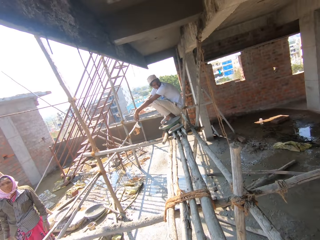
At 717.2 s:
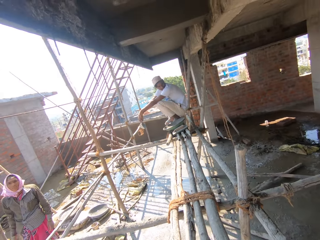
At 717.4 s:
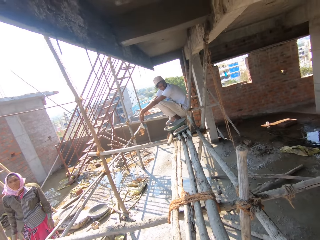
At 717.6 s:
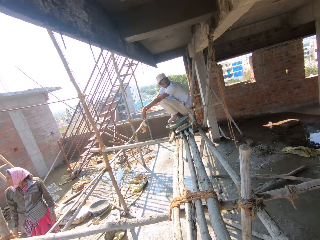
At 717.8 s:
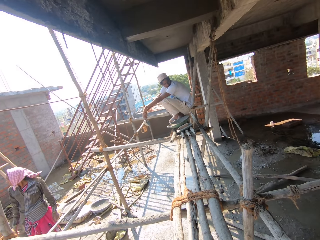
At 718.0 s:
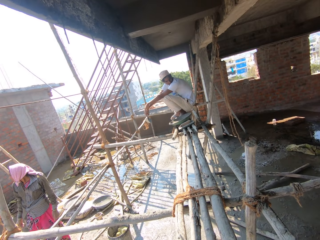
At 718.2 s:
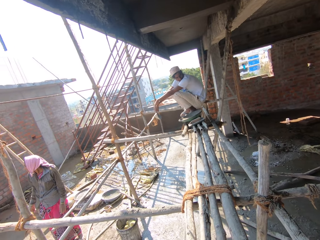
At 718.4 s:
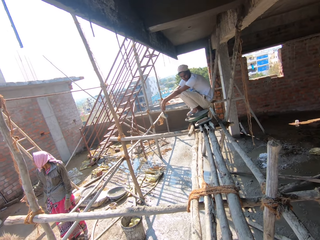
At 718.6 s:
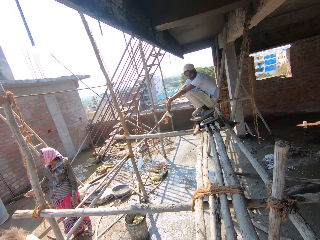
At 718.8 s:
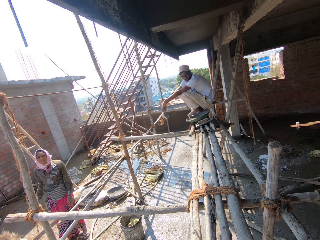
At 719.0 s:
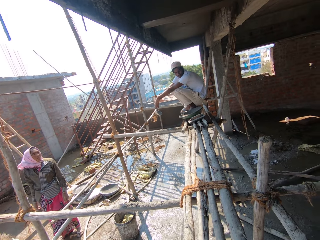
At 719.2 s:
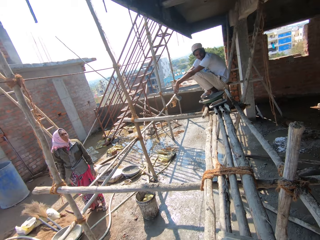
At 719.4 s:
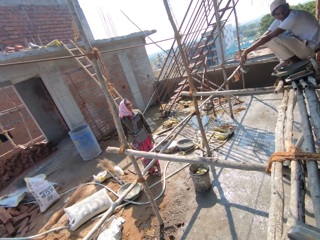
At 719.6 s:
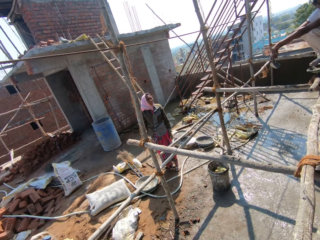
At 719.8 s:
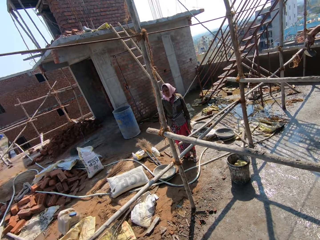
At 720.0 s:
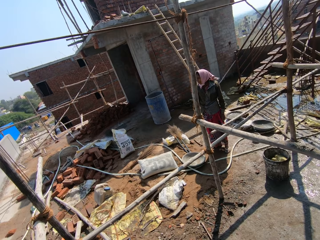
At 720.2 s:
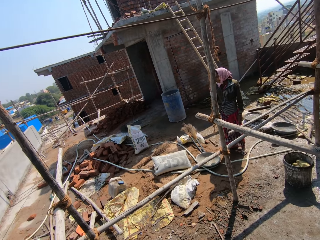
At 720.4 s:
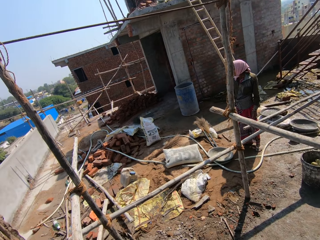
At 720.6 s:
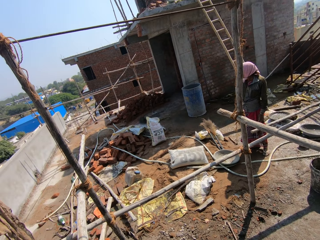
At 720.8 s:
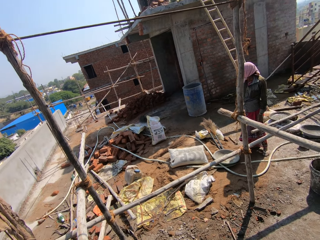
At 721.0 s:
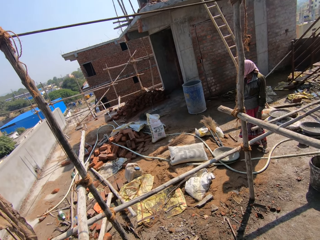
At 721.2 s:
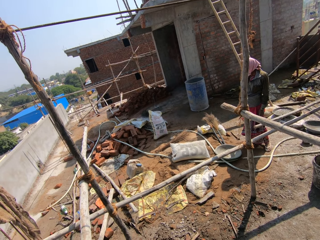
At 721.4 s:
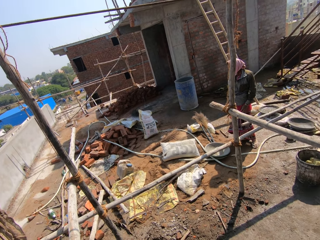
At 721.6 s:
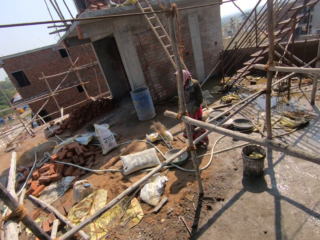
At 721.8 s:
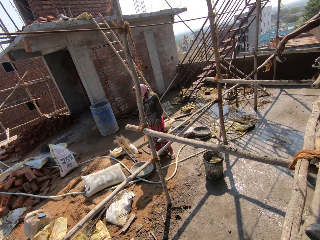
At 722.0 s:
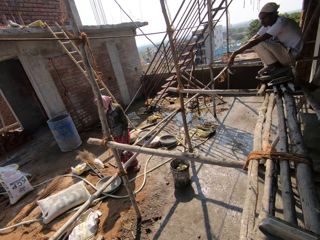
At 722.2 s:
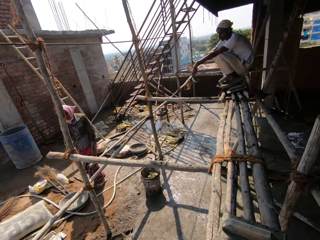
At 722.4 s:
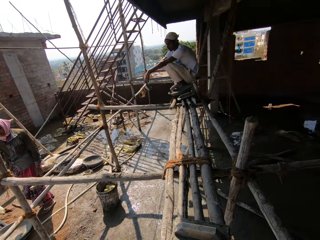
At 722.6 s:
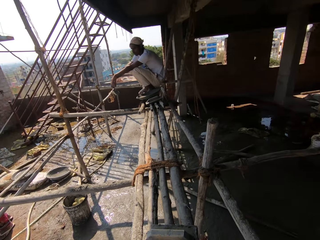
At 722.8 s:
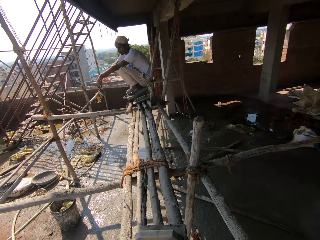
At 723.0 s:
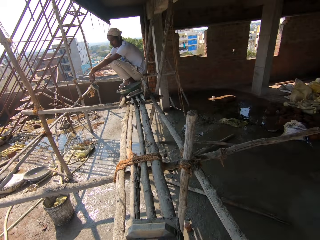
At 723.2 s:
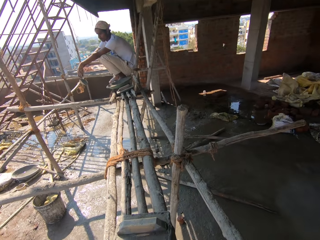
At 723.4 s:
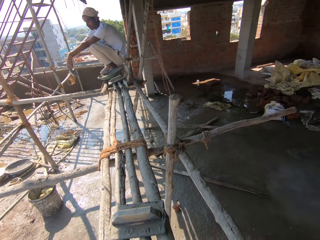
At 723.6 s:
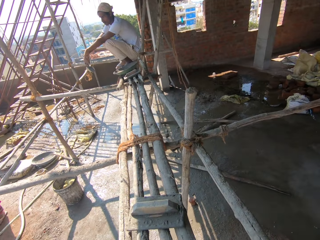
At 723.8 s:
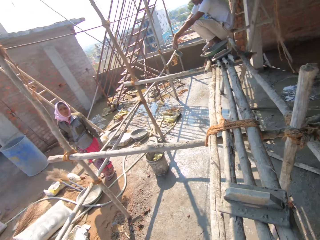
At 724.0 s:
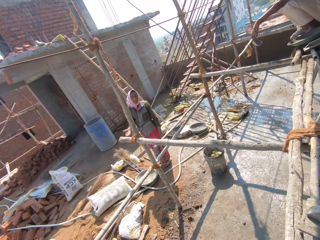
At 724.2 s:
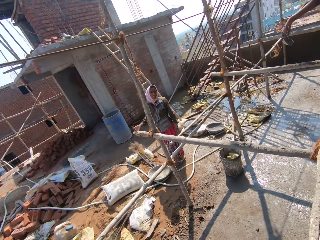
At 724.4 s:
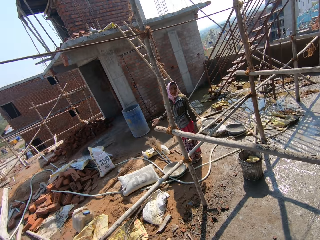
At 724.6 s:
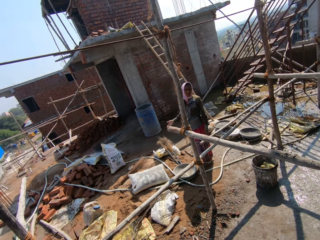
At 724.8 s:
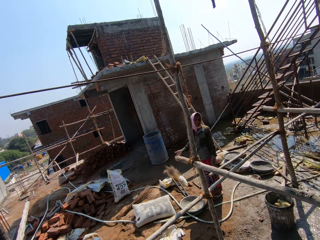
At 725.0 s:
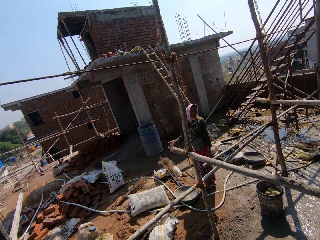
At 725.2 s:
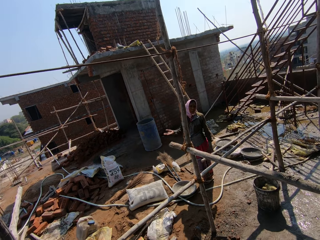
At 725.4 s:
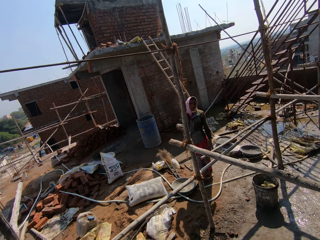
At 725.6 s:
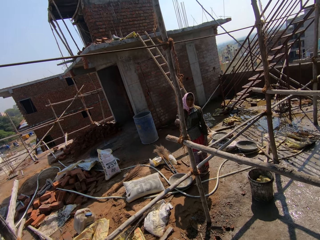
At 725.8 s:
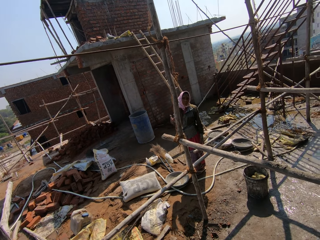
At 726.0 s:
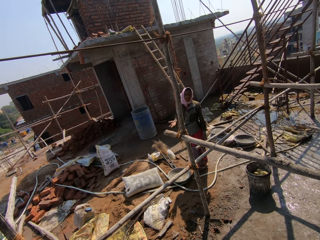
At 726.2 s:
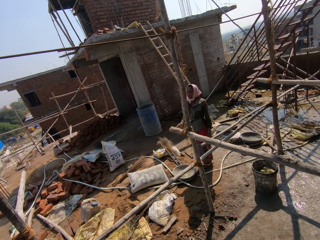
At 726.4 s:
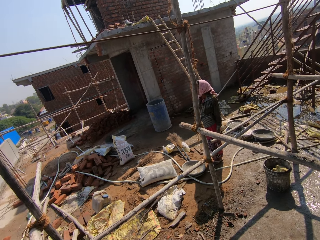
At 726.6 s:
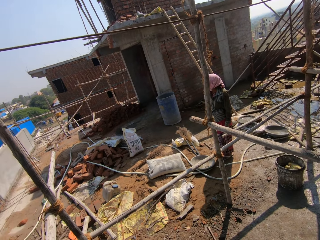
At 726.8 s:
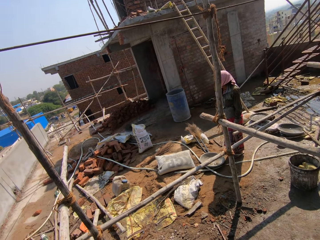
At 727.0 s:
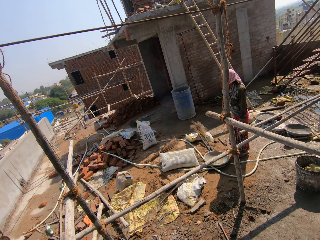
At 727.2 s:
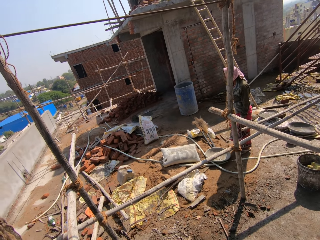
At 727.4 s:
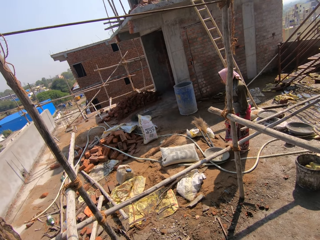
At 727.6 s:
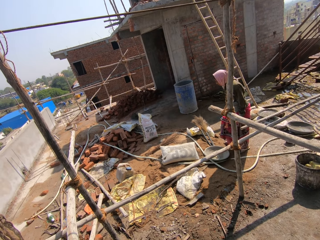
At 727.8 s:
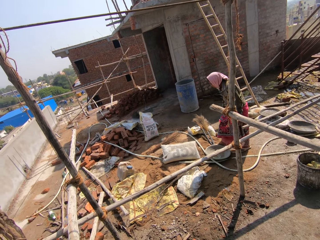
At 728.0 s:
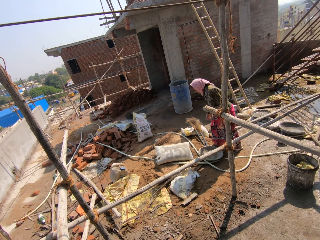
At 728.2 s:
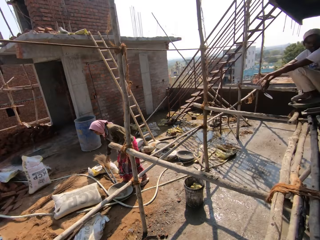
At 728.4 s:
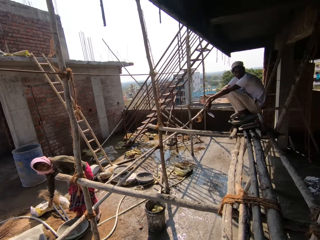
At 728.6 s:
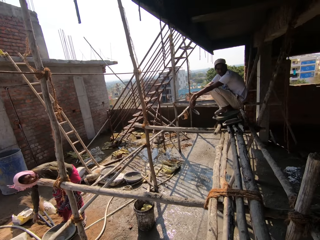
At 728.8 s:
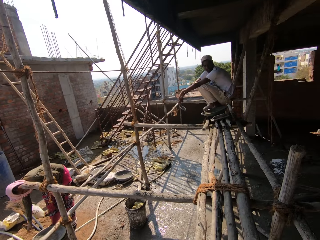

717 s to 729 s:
A woman gestures her hand. The camera wearer looks around the construction site. The woman gestures her hand. The camera wearer interacts with the woman. The woman bends.

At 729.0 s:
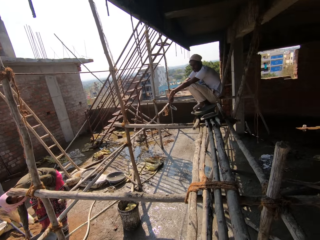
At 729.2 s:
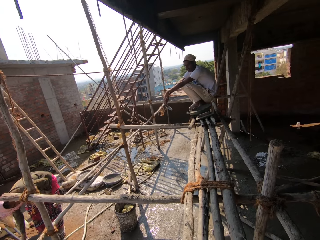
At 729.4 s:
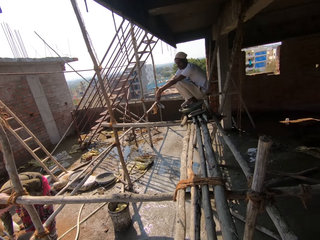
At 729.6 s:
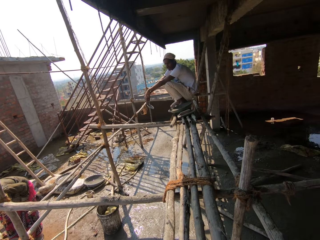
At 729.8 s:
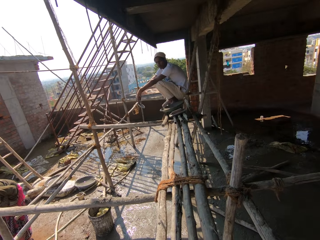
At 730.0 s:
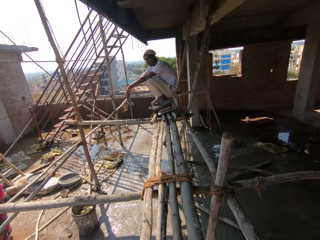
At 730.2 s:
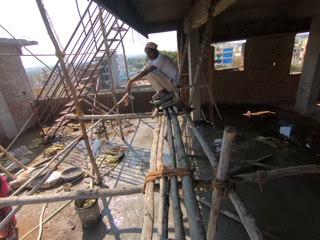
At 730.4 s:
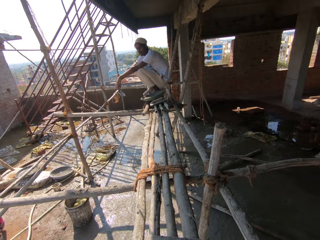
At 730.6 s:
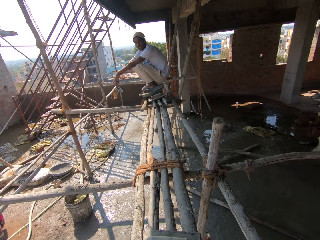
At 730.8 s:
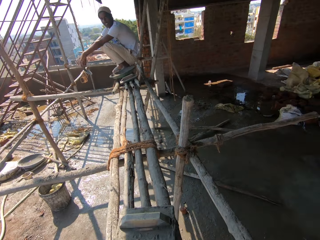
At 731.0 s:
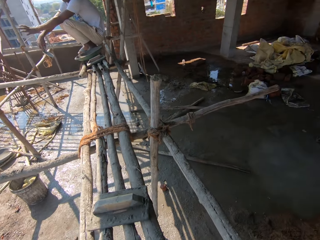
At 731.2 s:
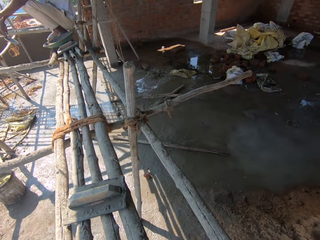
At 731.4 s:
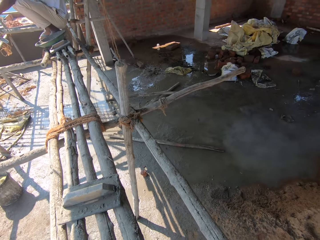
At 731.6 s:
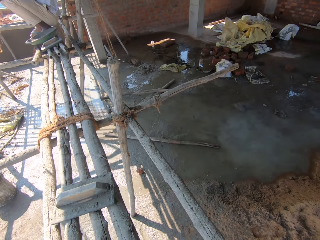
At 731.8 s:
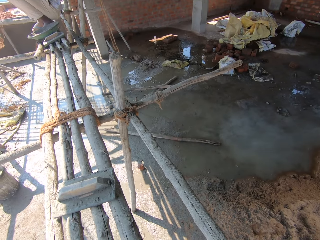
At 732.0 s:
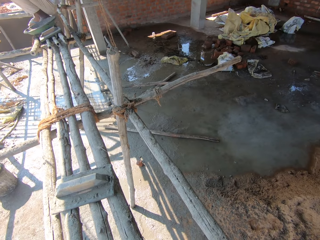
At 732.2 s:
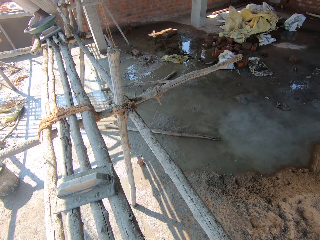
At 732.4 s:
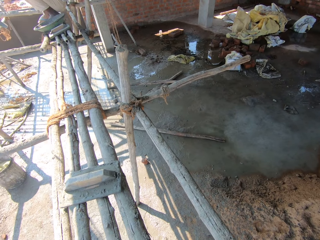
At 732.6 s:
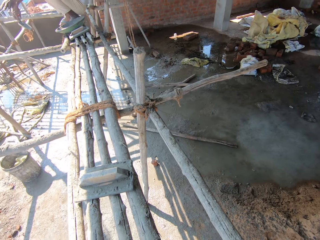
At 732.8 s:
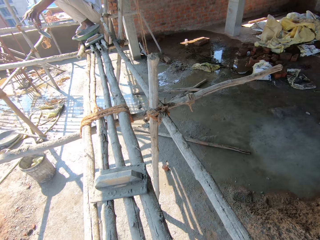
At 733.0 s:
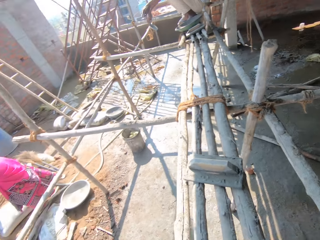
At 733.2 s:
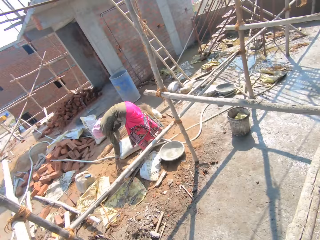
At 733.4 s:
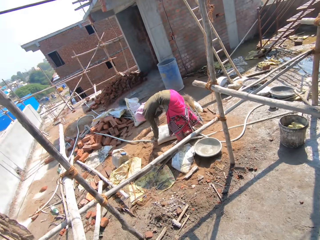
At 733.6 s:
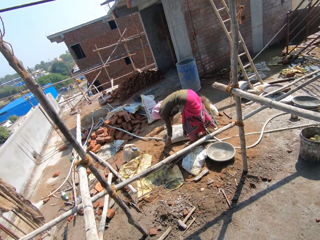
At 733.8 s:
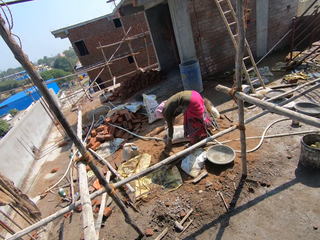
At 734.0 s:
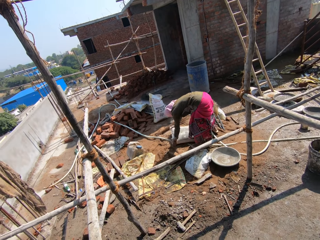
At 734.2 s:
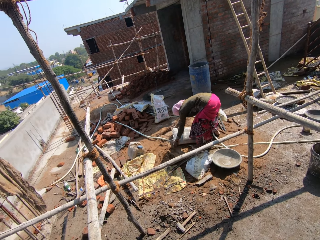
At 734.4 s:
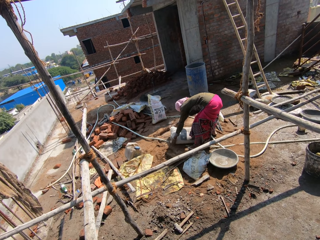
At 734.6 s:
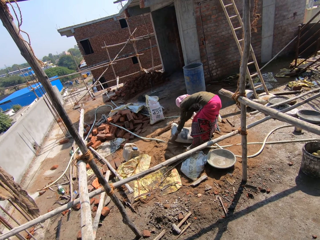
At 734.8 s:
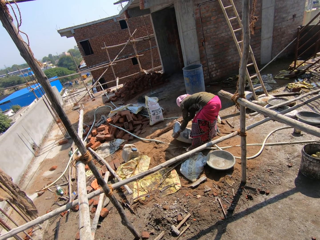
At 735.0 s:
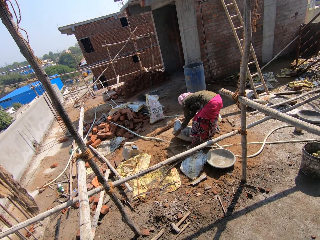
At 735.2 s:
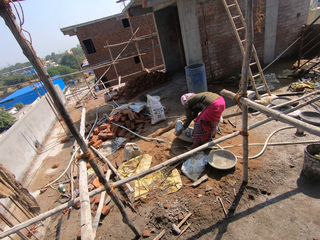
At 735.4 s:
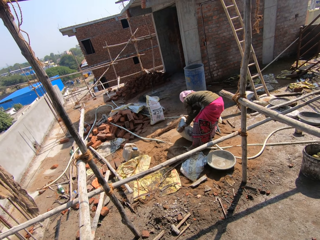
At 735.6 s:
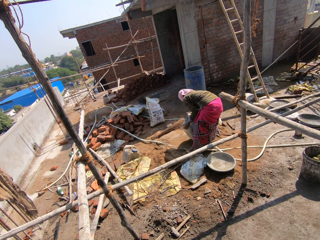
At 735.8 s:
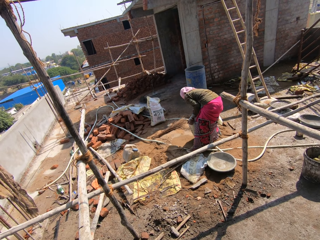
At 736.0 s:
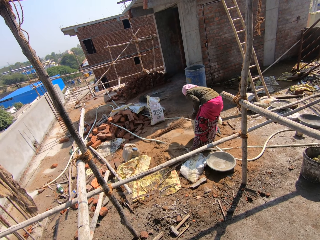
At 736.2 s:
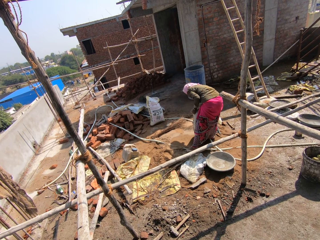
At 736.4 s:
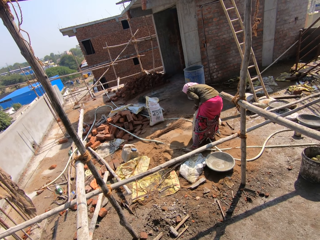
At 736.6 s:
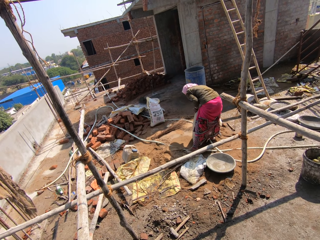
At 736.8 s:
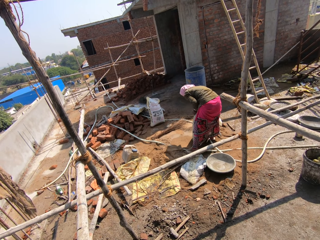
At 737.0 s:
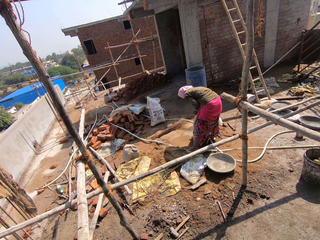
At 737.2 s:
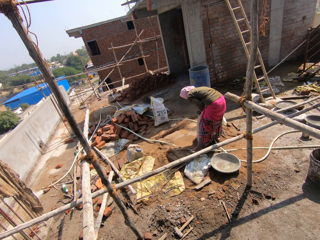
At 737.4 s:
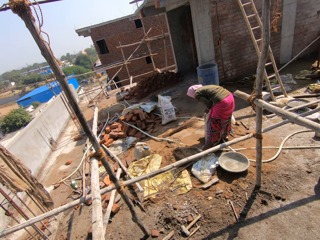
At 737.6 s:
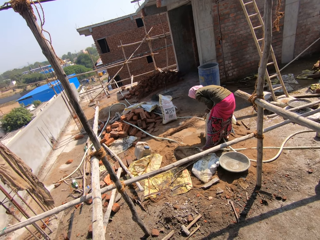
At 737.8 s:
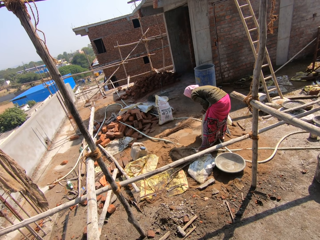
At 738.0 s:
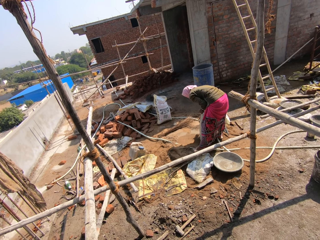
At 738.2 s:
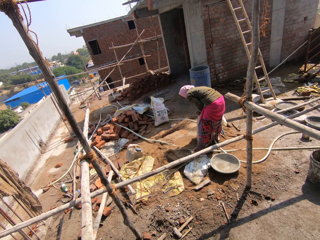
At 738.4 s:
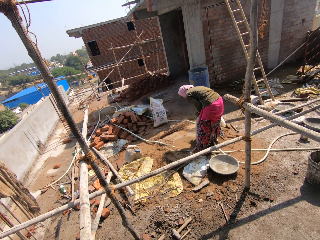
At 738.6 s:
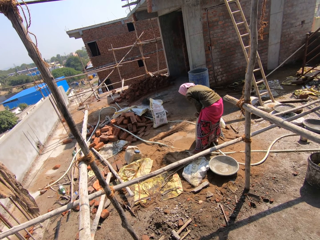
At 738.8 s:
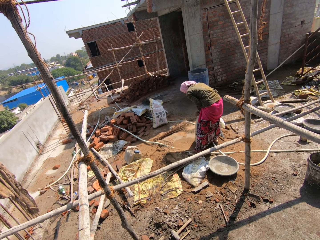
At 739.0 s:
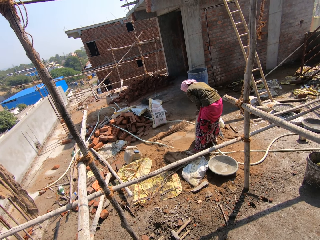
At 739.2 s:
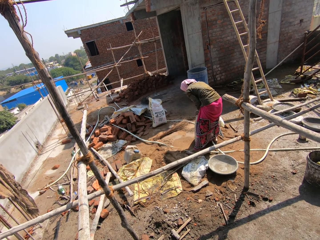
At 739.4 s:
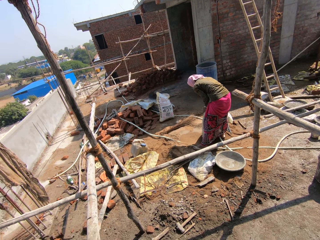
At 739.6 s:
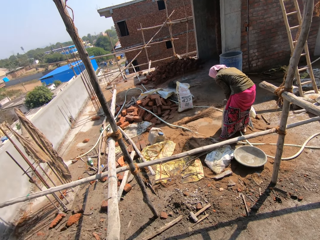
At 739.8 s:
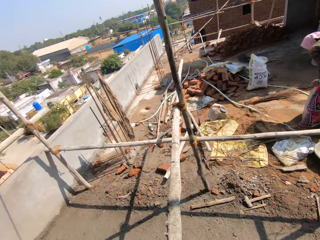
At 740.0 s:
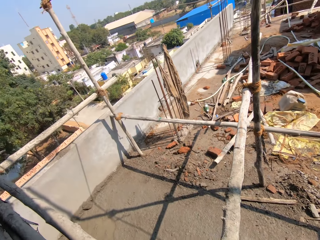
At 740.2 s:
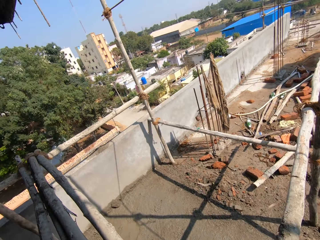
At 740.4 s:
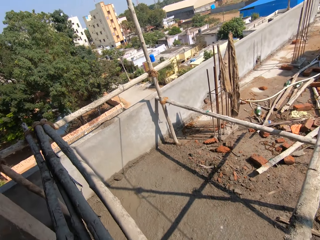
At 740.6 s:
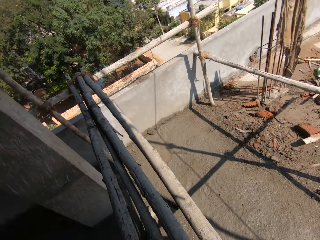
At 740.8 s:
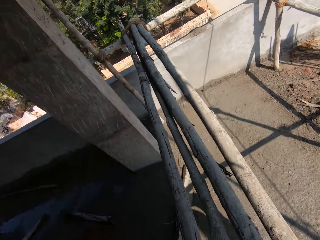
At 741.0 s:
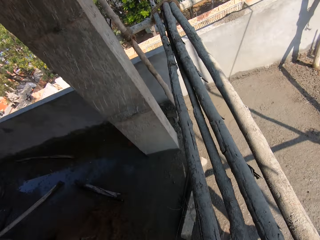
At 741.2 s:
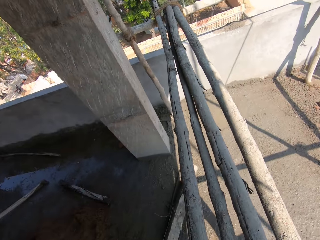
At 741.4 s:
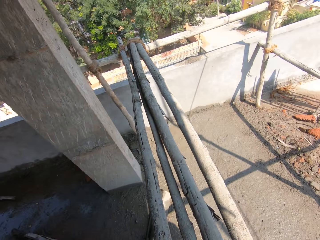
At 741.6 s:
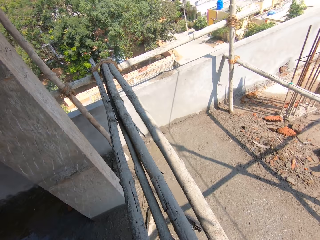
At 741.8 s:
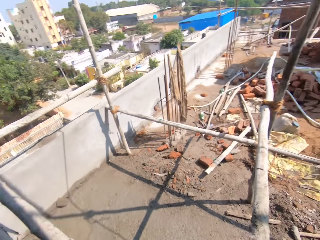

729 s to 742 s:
A woman picks up the broom. The camera wearer looks around the construction site. A man interacts with the camera wearer. The camera wearer looks around. The woman lifts a sack with both hands. The woman taps the sack with her hand. The woman lifts the cement. The camera wearer looks around the construction site.
